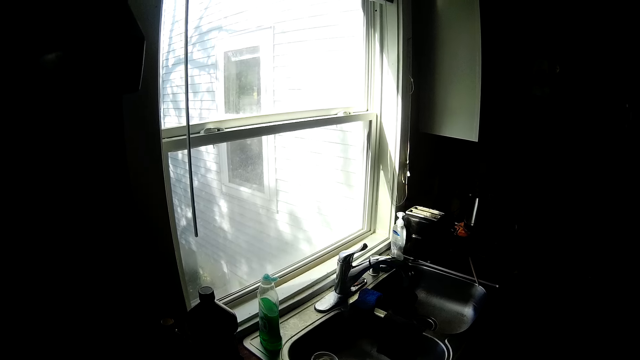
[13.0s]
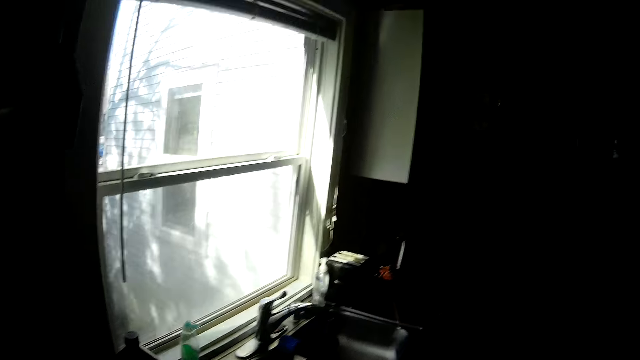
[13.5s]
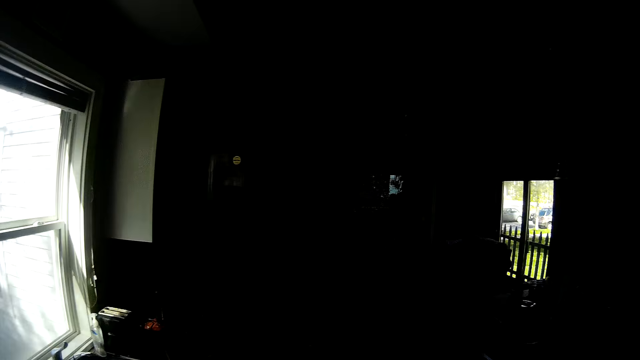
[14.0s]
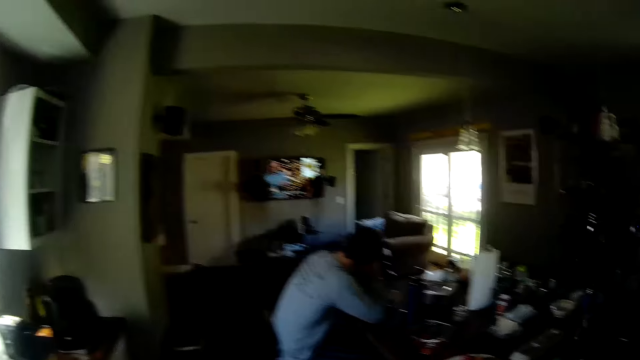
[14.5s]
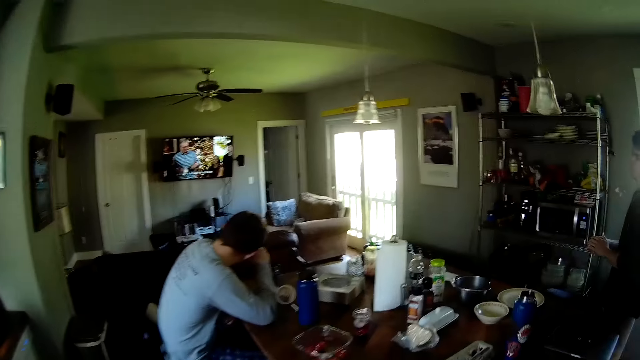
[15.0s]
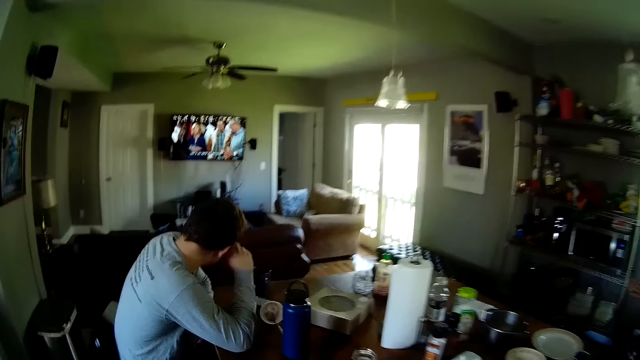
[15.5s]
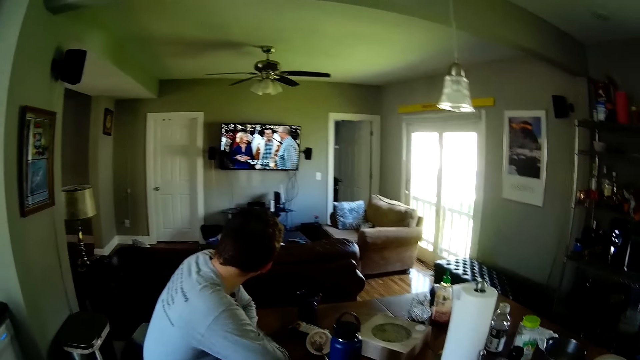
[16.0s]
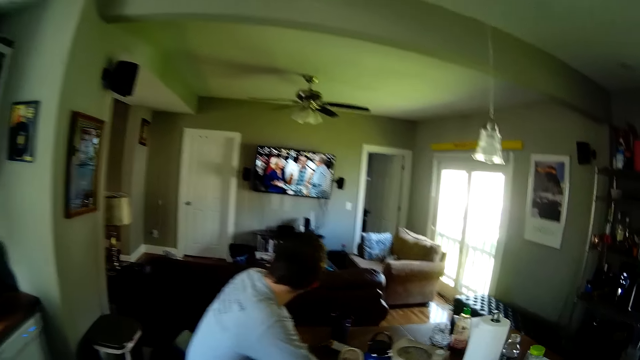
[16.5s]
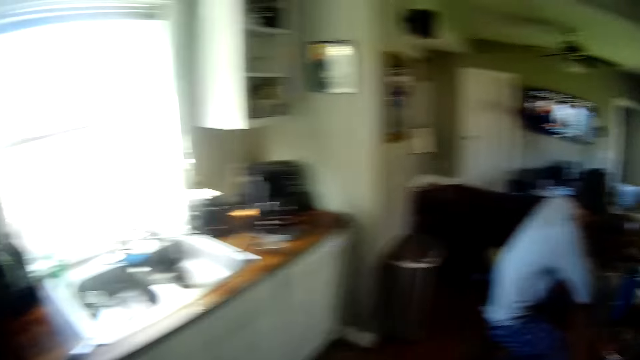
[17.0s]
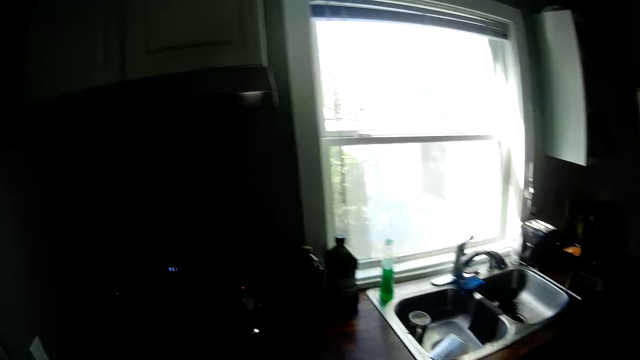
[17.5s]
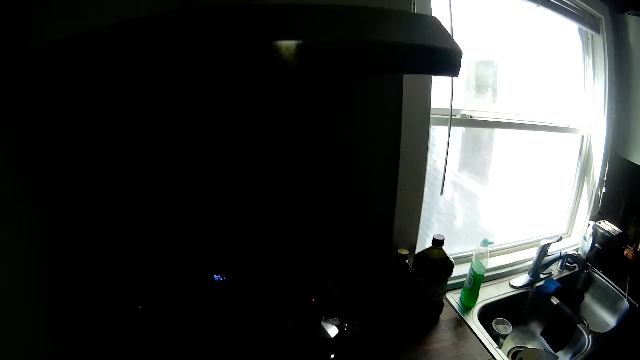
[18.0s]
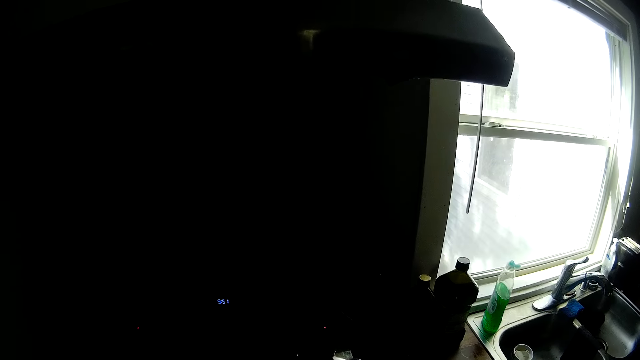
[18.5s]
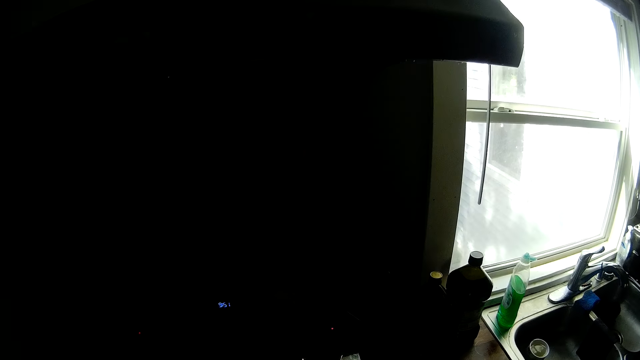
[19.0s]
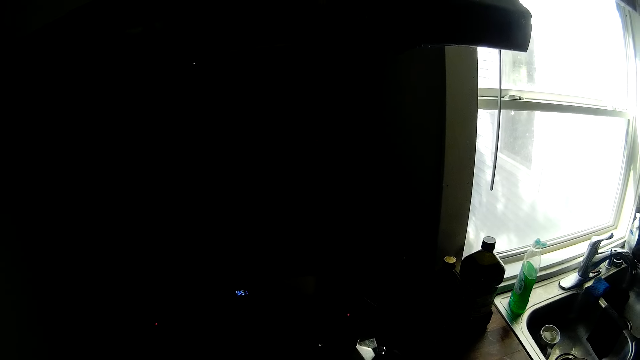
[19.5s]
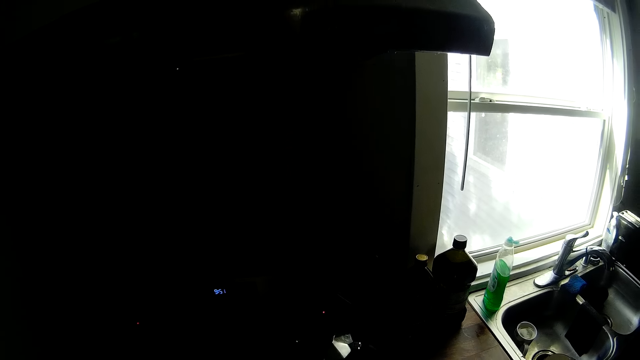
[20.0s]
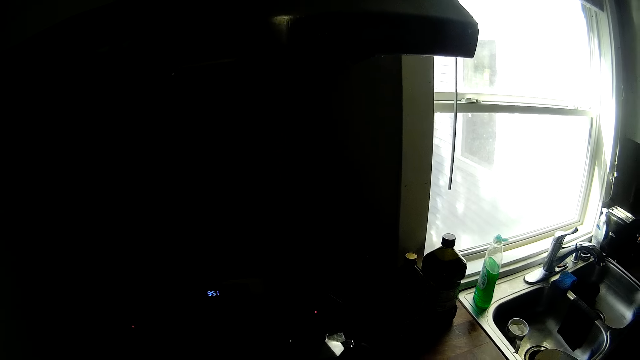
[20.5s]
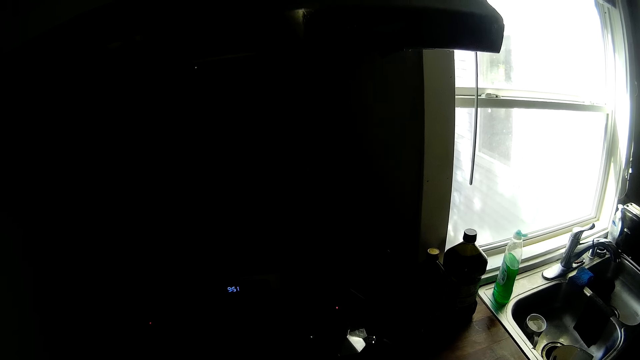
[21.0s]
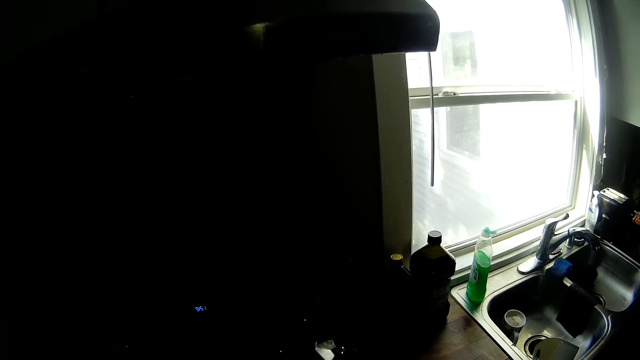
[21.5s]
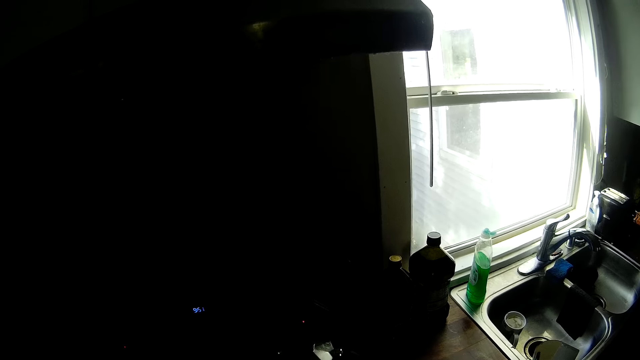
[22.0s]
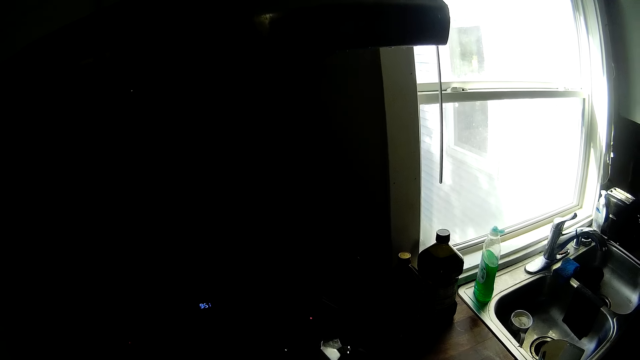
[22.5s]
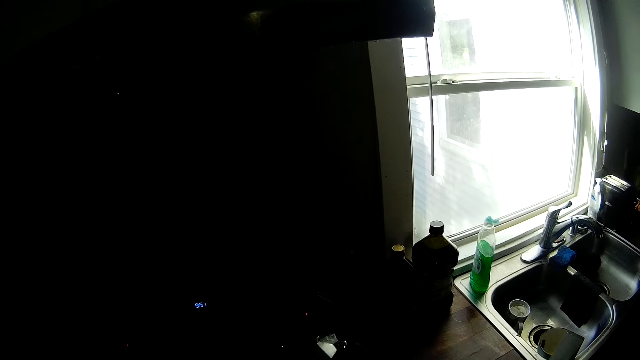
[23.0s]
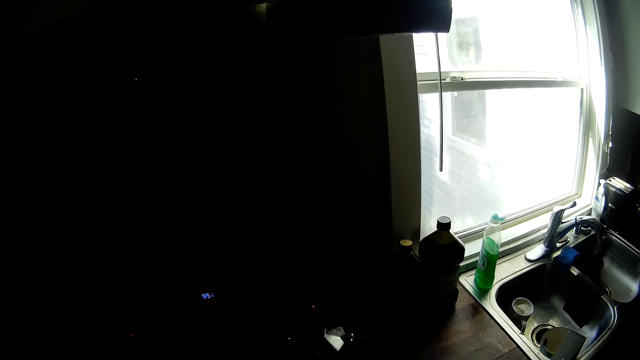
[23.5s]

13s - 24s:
The camera wearer walks to a dining table. They take something on the table. They walk to a cooker.

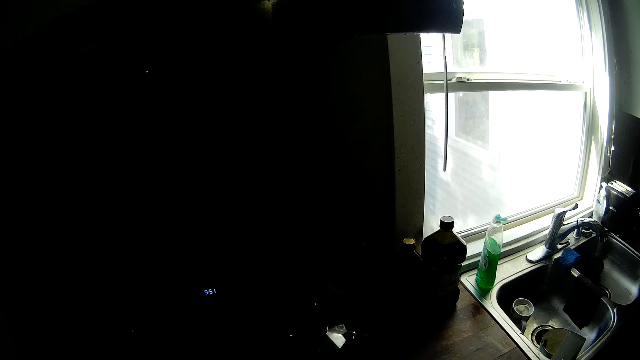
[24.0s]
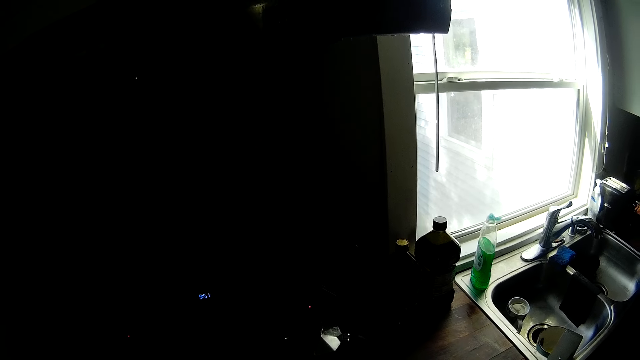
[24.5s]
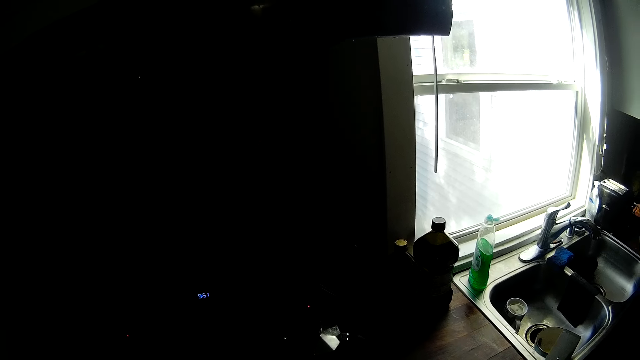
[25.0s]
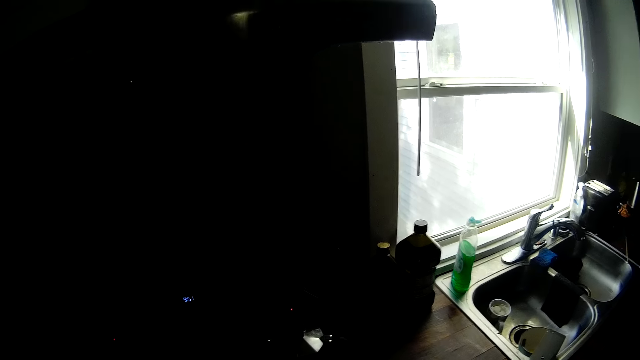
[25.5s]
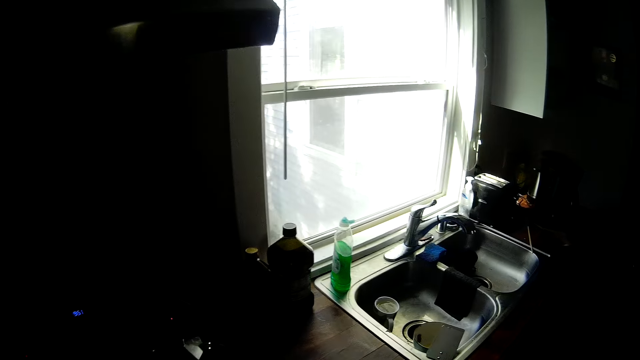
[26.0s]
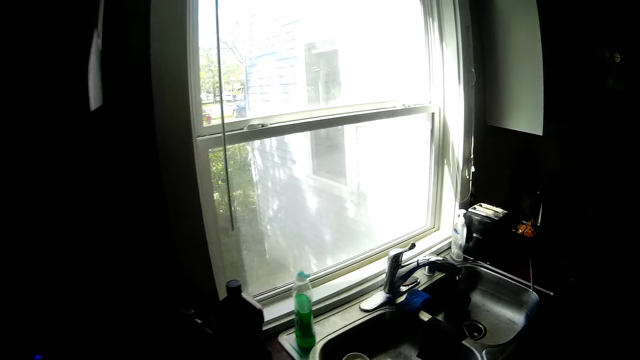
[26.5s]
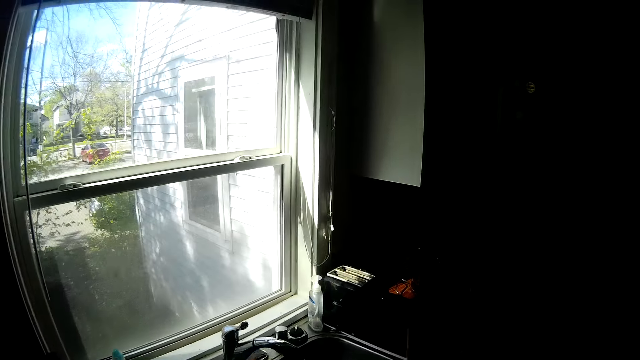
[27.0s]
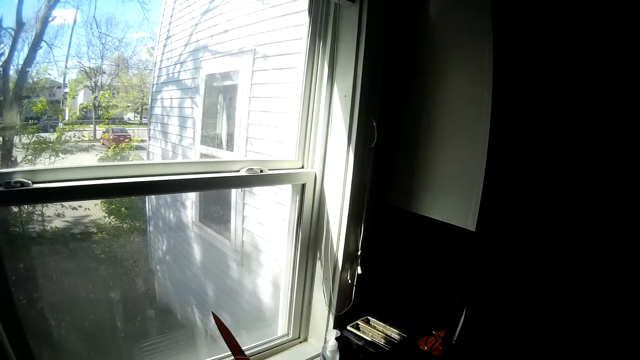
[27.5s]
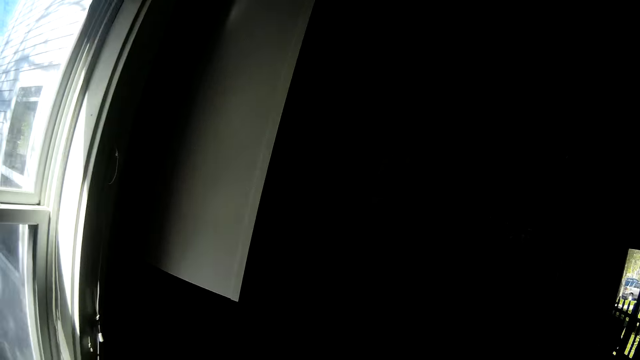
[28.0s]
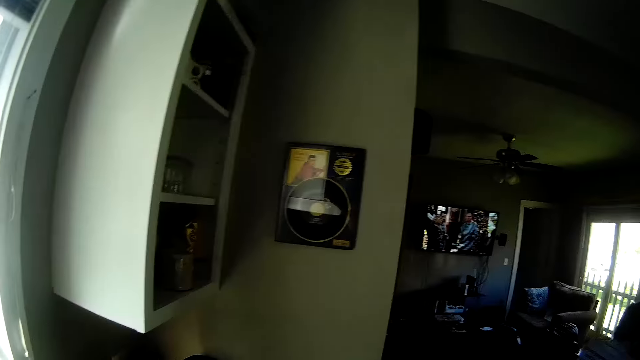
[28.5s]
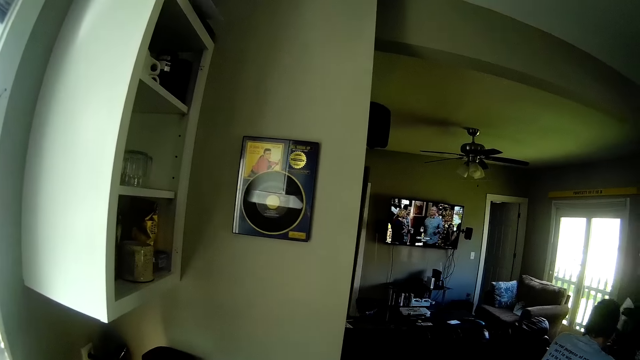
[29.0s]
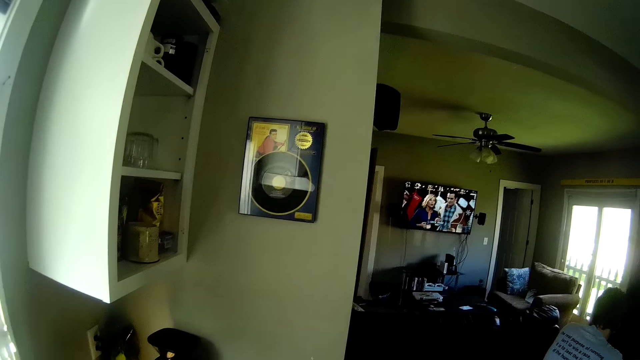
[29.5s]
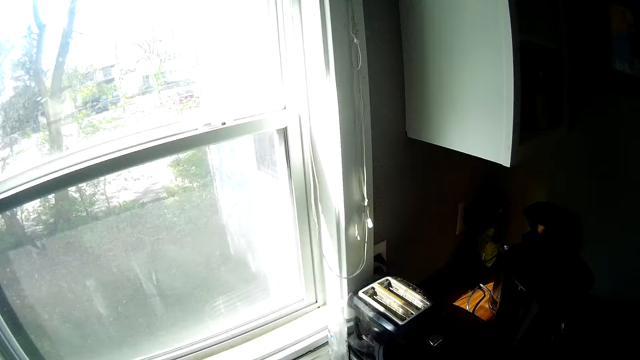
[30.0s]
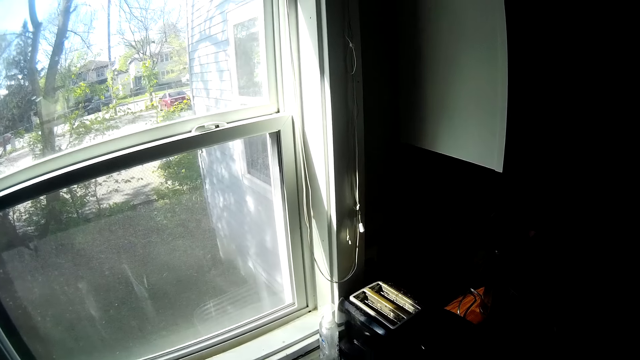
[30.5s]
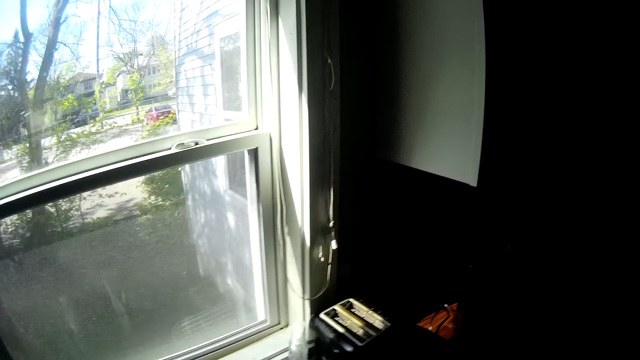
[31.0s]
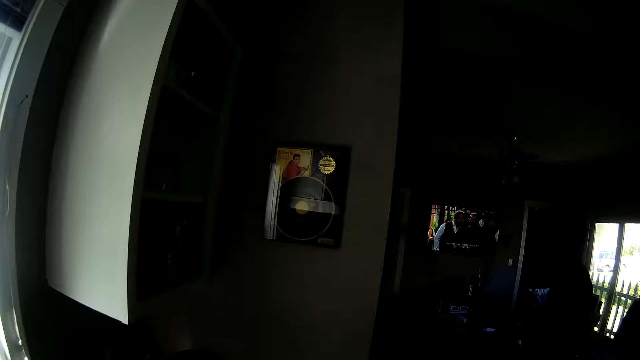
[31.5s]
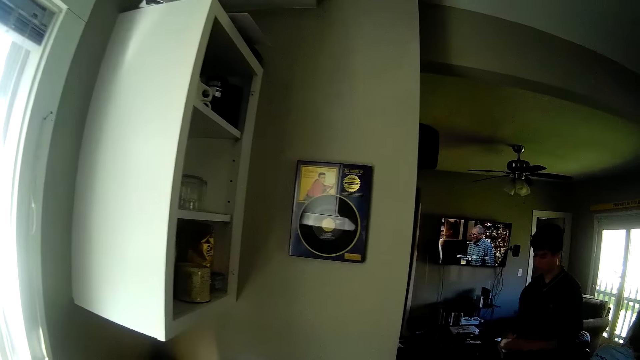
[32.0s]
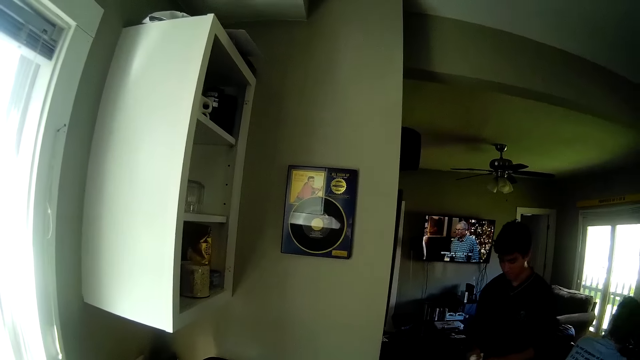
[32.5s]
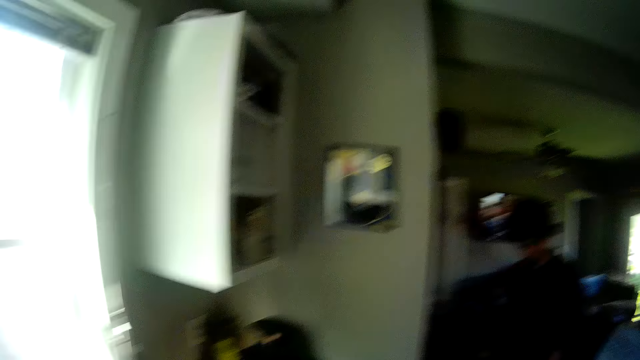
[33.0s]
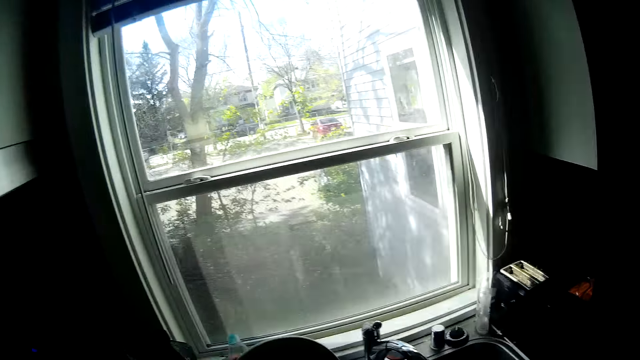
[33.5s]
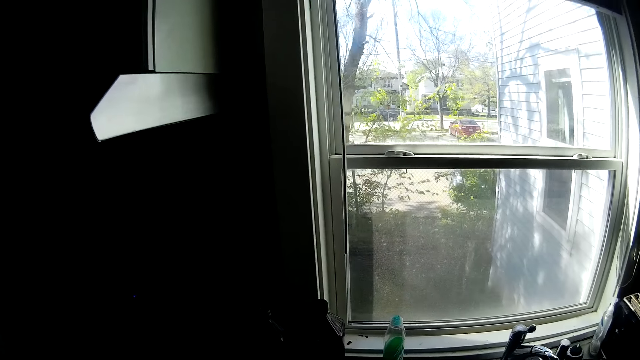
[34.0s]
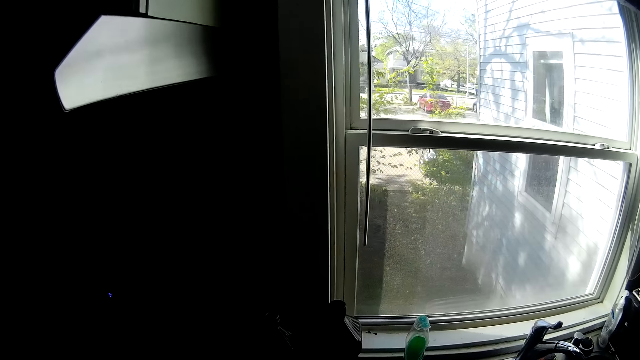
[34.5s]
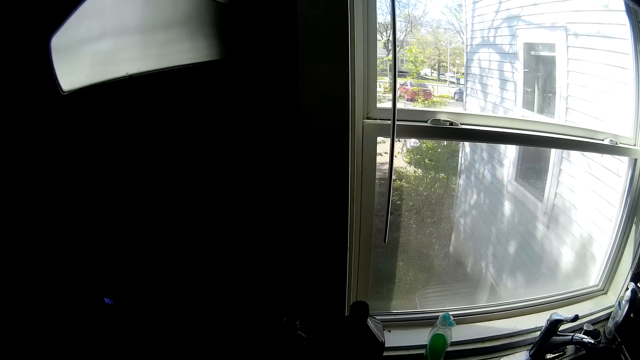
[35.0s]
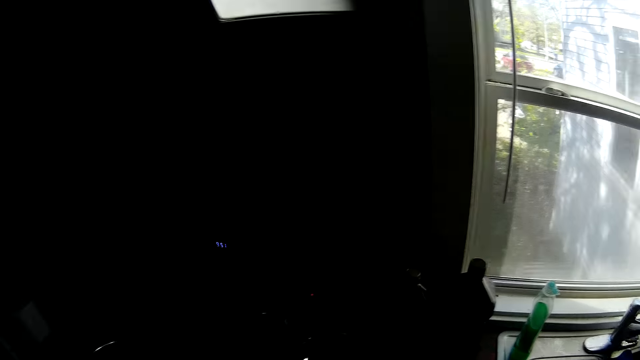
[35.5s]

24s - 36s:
The camera wearer moves to the sink. They open the tap in the sink. They wash something in the sink. The boy walks towards the camera wearer.
